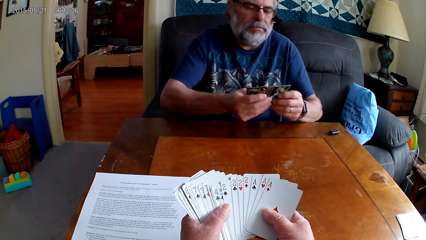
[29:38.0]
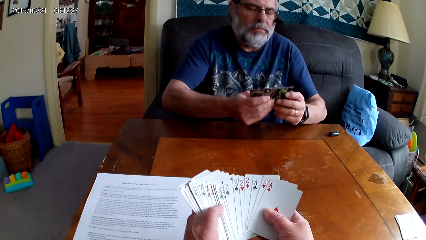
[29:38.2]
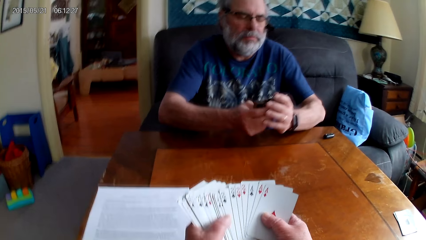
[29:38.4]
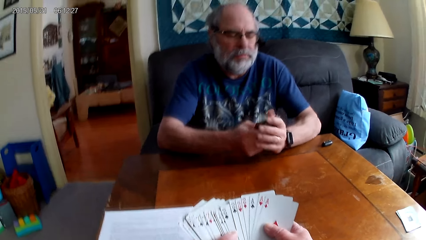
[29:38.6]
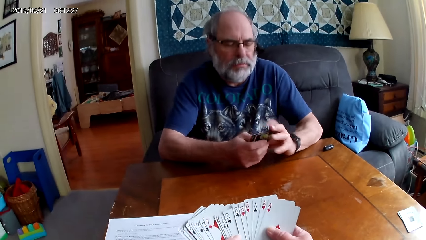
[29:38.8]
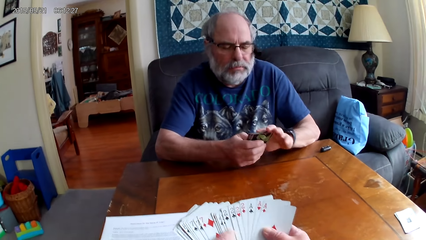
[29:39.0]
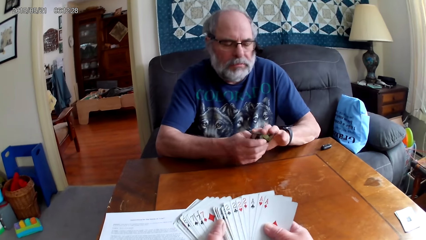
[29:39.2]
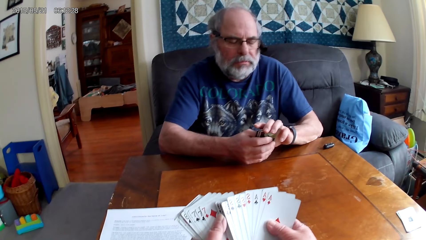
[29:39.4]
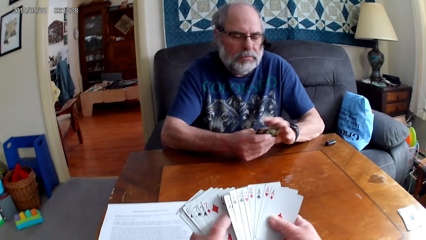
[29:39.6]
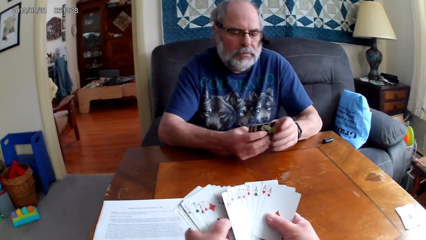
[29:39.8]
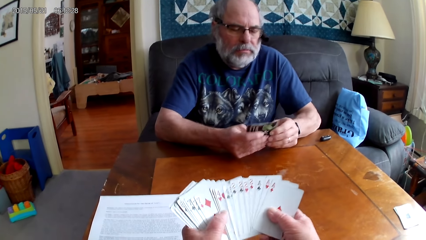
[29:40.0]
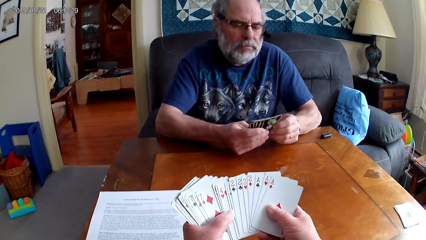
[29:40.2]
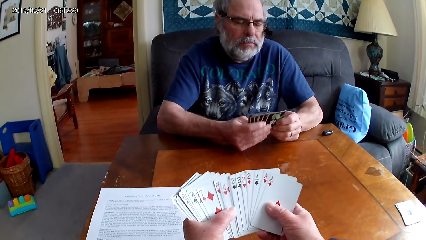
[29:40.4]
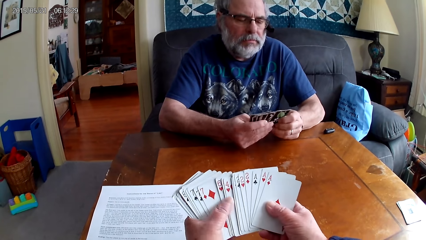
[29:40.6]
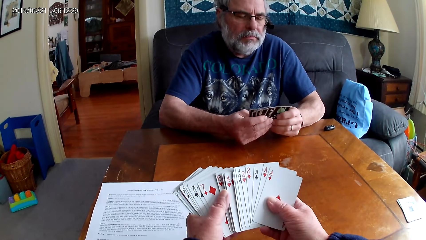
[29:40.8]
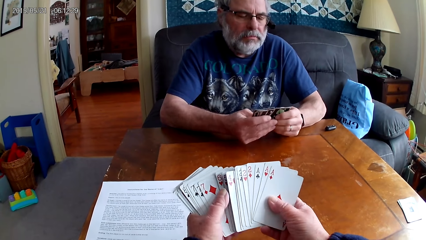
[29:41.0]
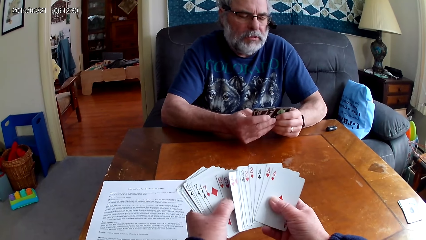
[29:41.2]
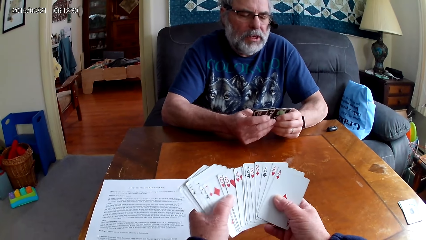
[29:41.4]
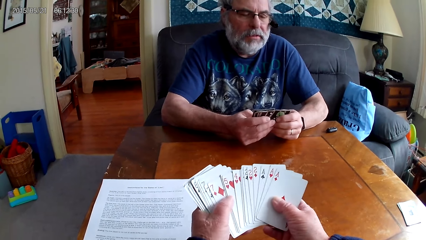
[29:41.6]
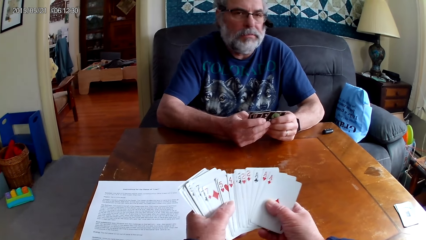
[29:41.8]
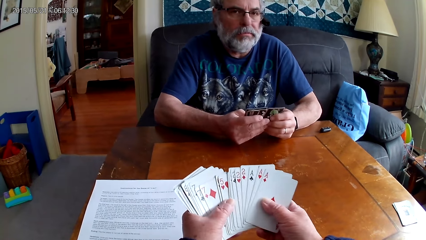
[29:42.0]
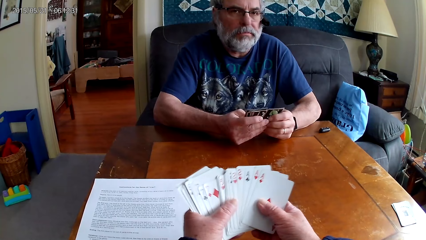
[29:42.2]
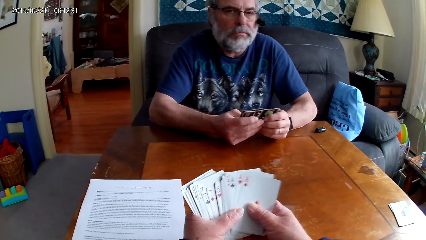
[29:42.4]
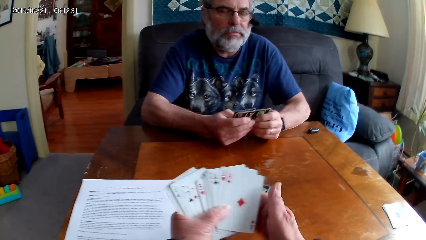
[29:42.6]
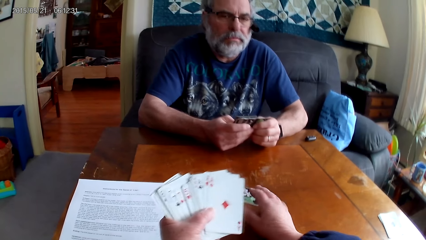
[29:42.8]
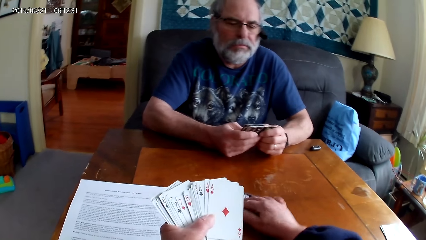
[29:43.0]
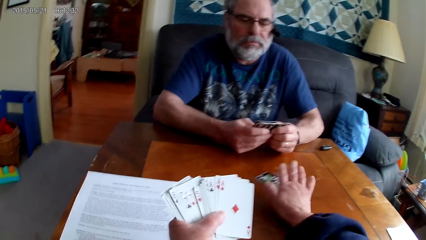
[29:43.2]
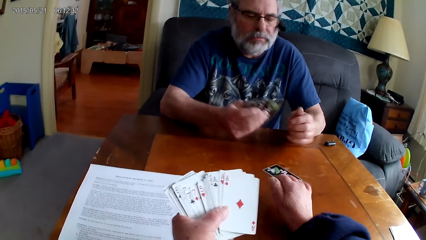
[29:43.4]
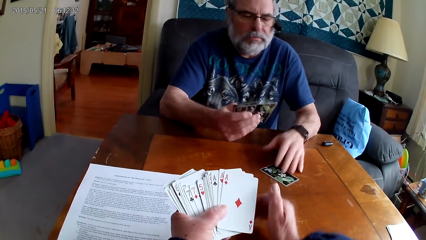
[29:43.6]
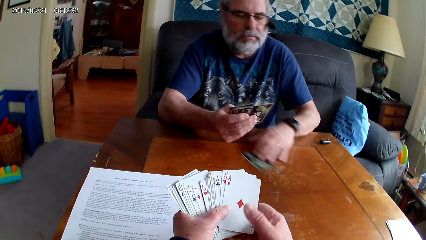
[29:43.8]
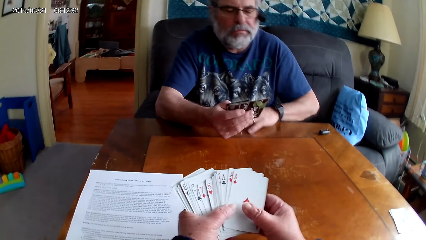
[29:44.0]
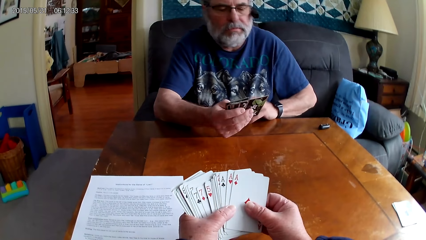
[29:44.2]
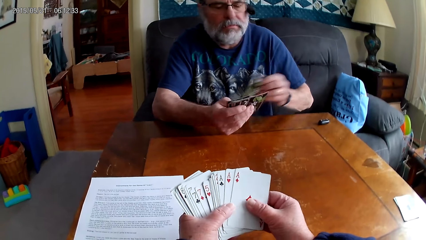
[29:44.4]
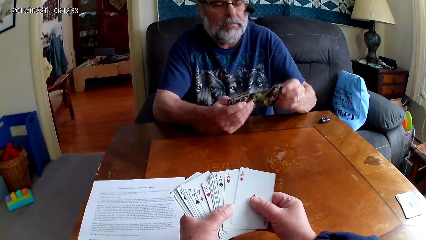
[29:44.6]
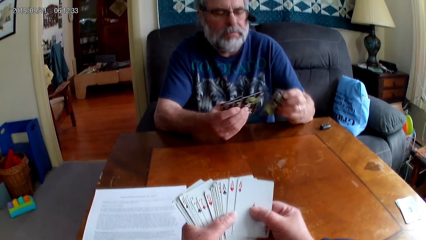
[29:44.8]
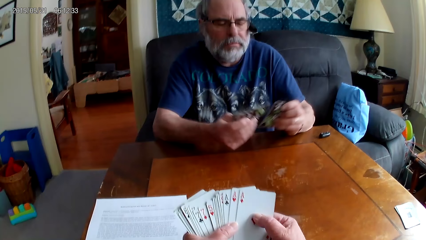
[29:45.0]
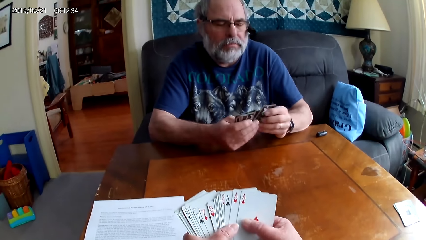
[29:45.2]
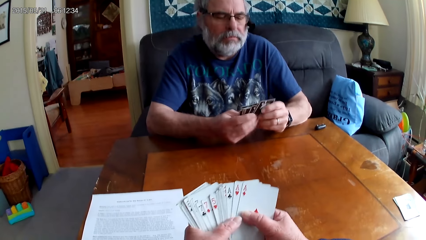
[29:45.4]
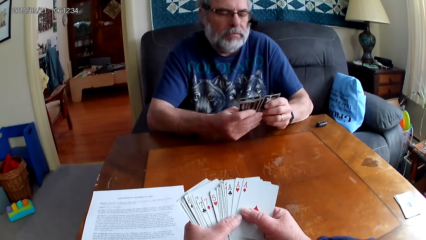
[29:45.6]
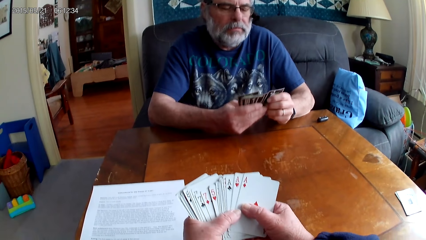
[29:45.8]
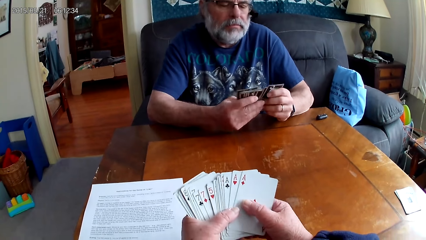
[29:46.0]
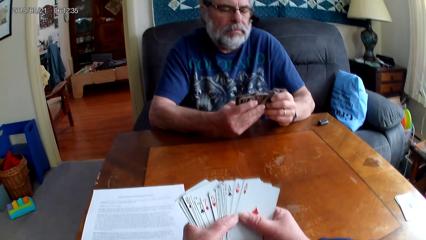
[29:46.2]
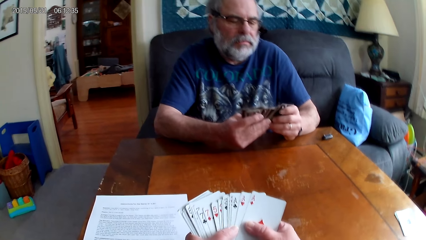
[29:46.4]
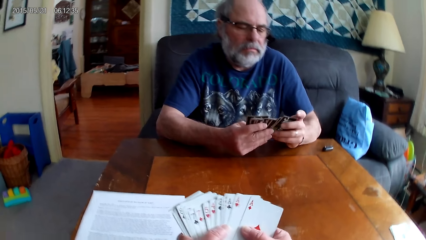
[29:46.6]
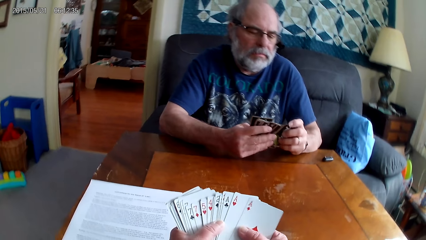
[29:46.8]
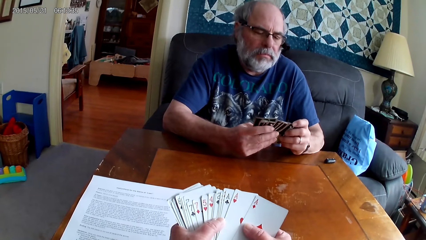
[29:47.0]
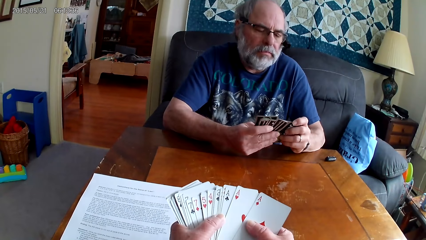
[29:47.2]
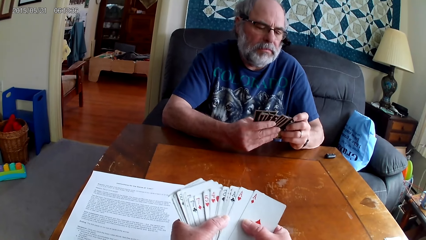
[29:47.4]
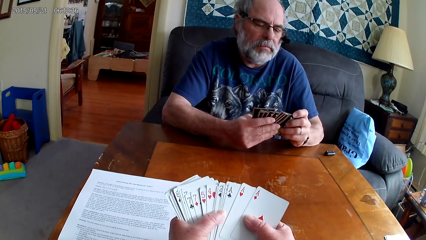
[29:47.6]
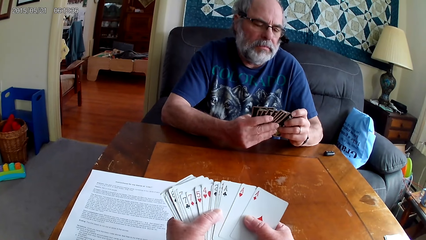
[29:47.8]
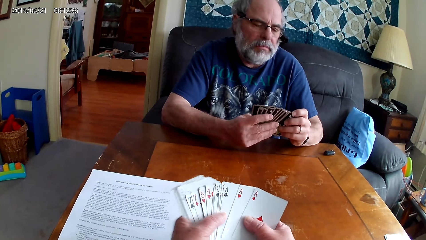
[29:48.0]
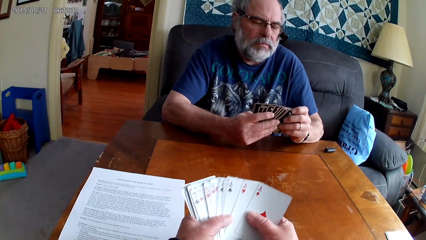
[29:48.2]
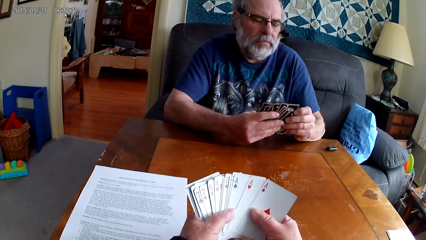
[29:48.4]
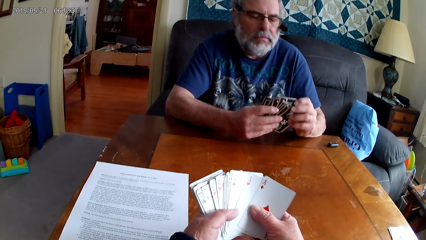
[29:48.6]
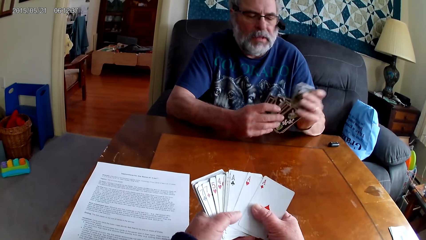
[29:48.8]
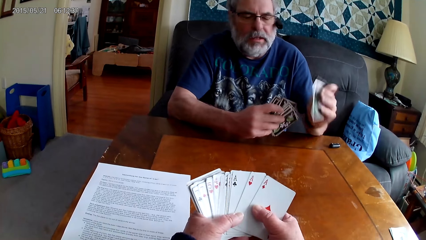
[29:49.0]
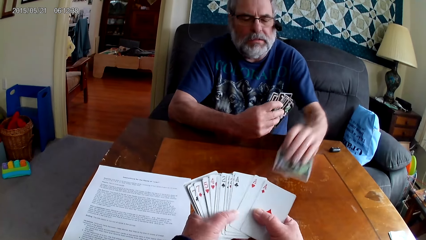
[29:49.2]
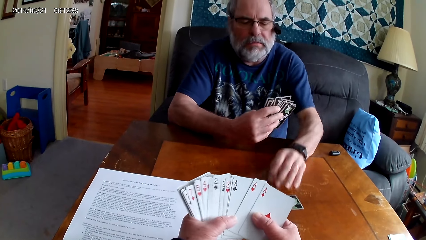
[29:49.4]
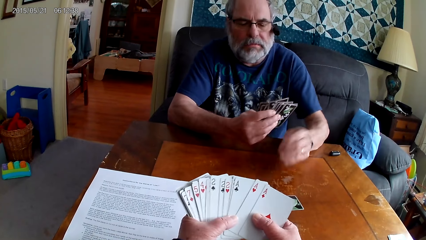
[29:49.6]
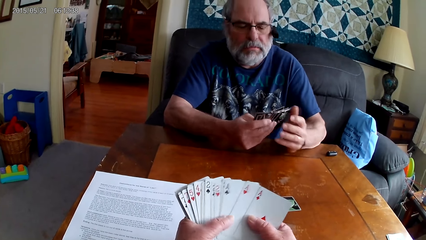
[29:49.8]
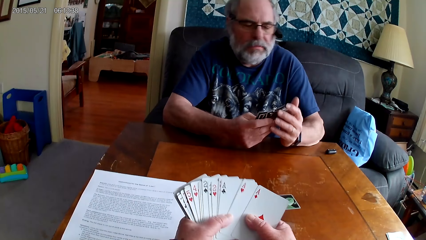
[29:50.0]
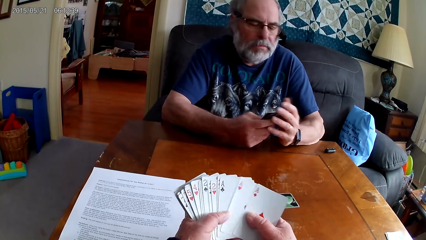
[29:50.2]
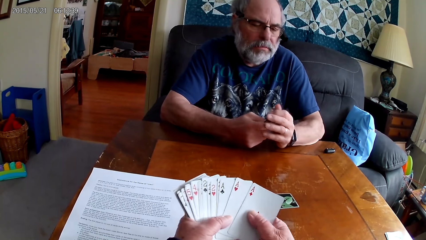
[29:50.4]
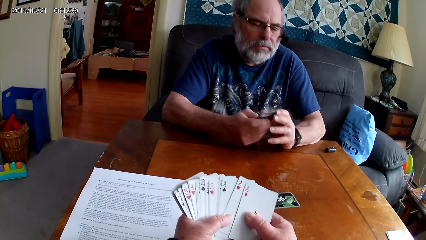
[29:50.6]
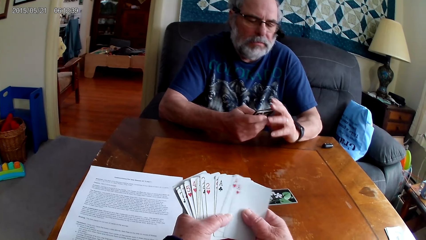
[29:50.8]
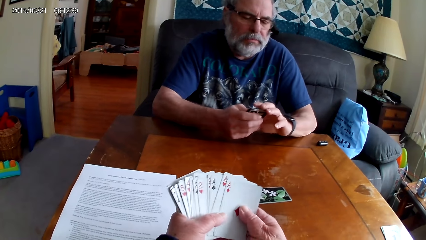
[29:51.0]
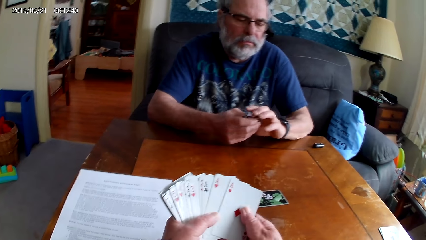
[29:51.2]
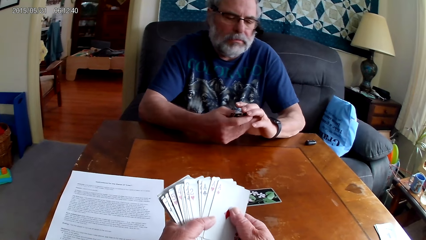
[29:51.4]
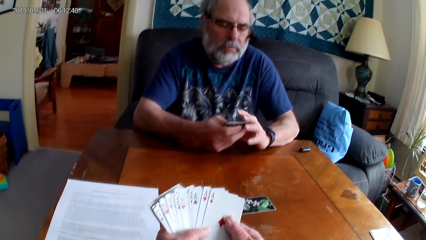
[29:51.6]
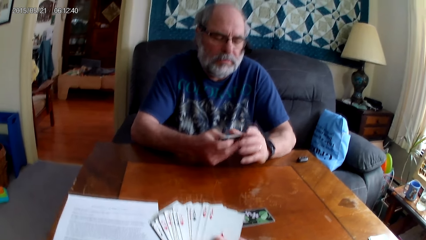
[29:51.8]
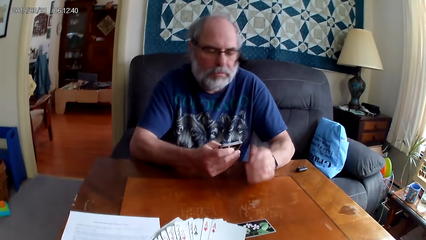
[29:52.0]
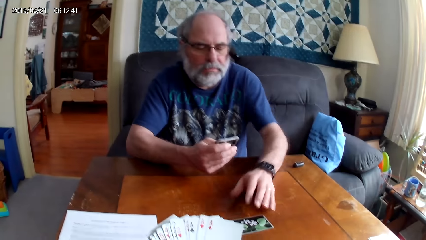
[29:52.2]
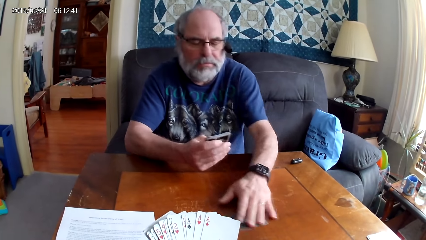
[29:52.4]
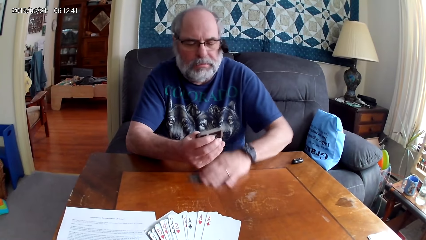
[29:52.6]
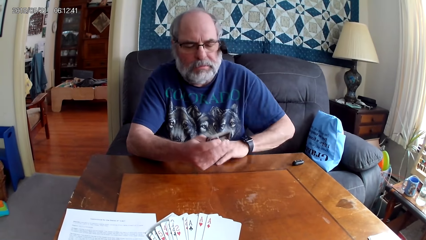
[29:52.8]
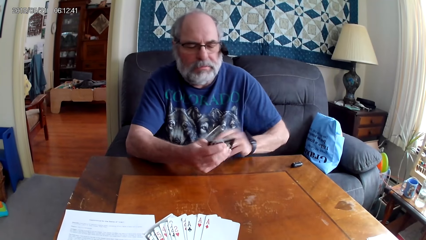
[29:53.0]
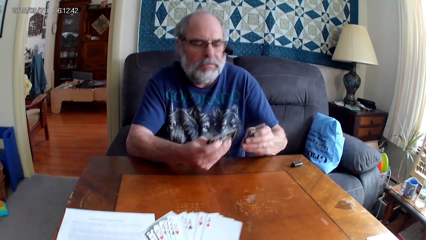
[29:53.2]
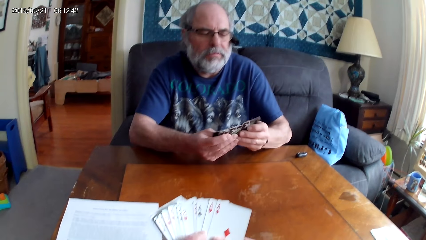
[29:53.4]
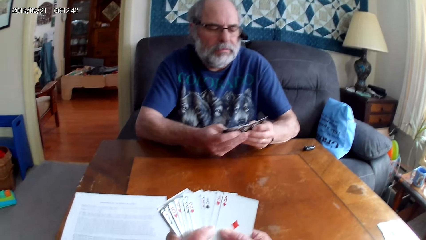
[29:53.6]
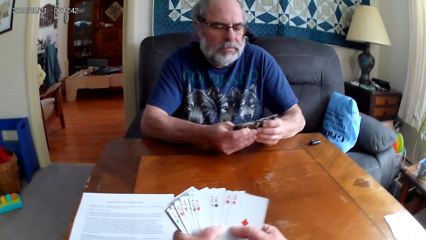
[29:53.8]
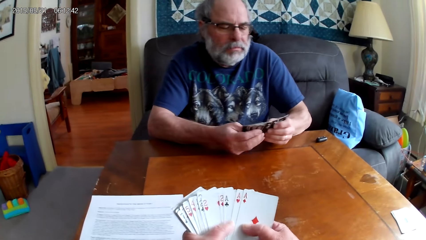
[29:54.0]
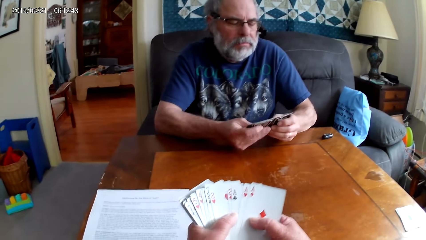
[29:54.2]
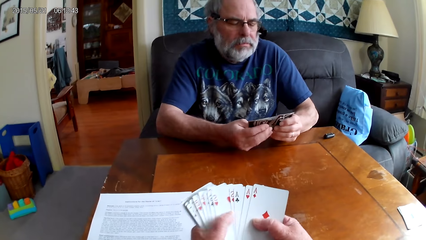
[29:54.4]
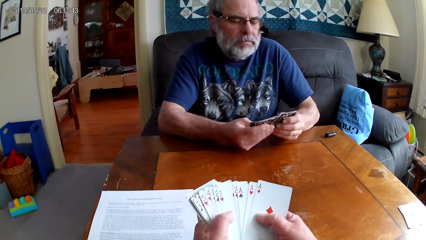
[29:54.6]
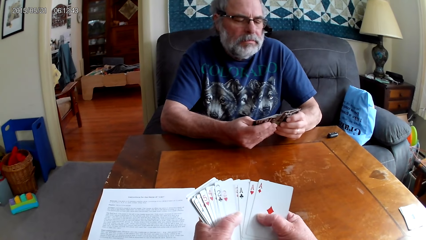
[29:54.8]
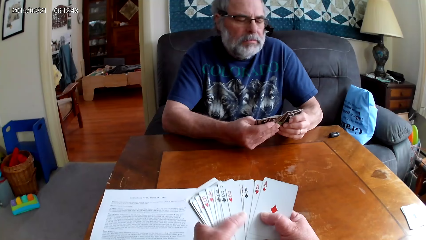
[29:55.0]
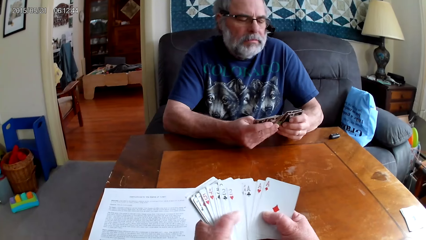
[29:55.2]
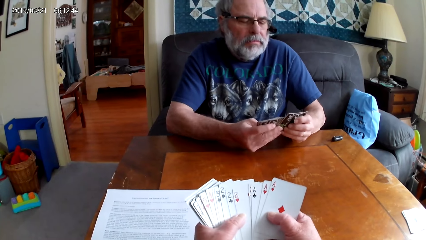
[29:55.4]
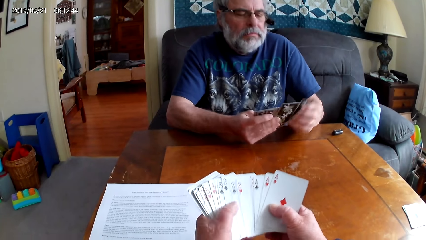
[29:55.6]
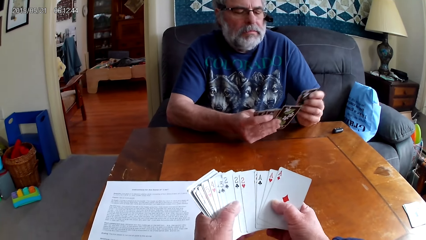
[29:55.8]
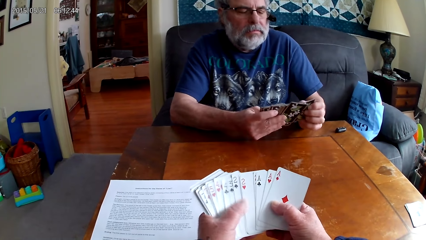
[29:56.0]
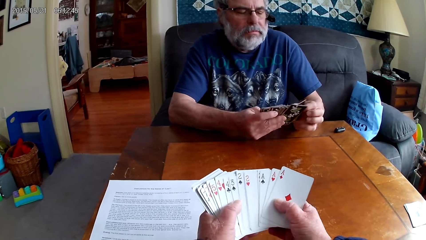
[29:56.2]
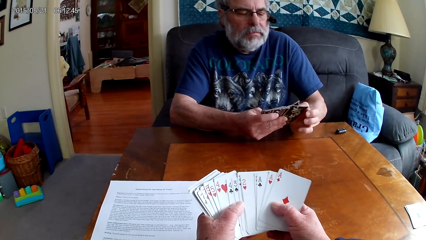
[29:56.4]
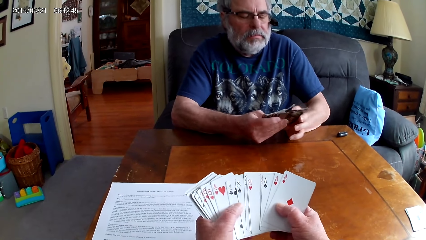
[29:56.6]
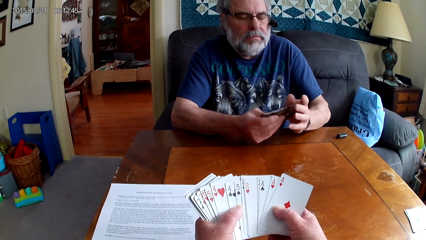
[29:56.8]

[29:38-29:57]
The camera wearer moves a card towards a man. They arrange cards. The man puts poker cards on the table. The camera wearer arranges cards. The man picks up a card from the table. The camera wearer arranges cards.
